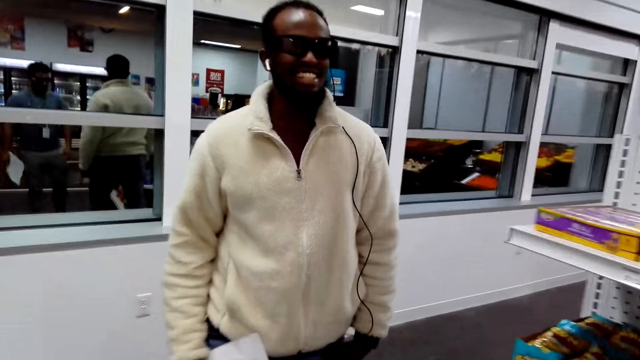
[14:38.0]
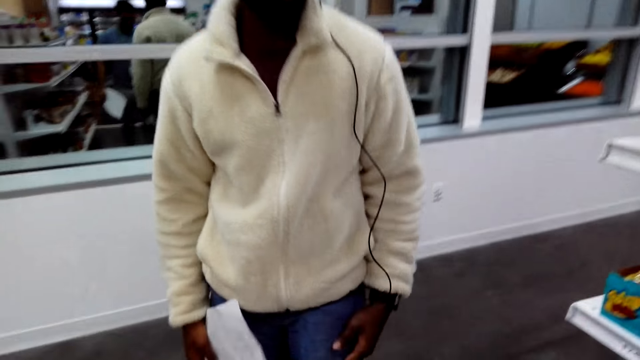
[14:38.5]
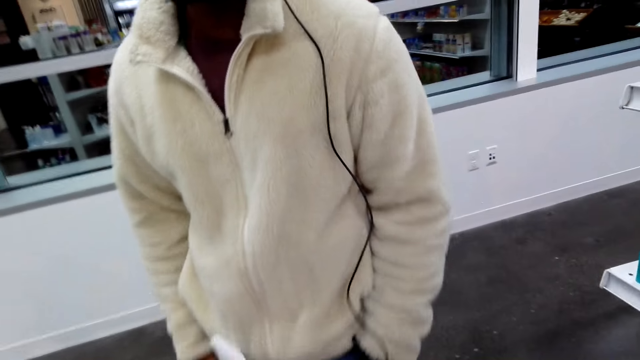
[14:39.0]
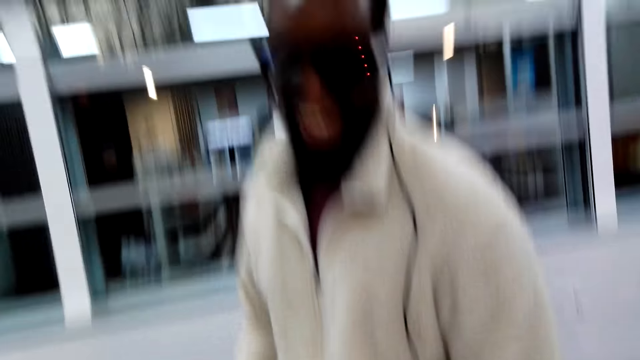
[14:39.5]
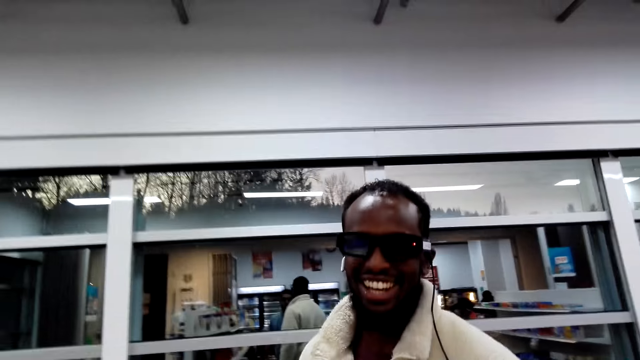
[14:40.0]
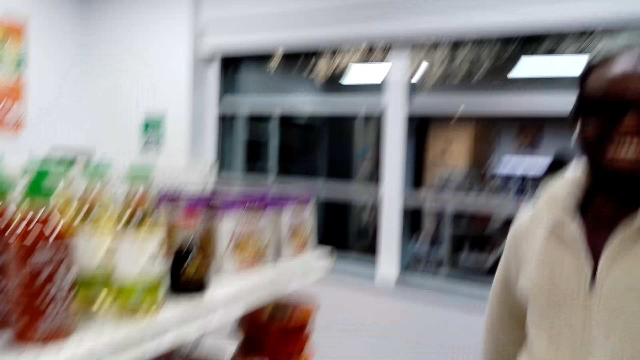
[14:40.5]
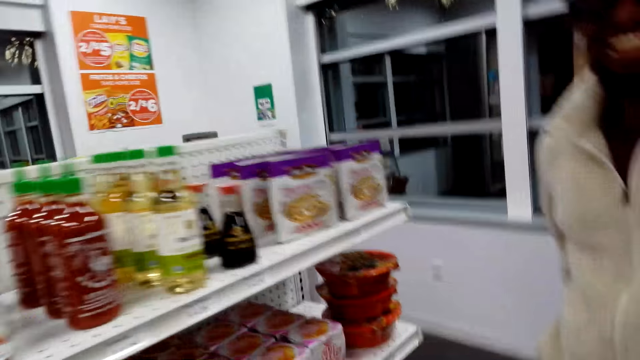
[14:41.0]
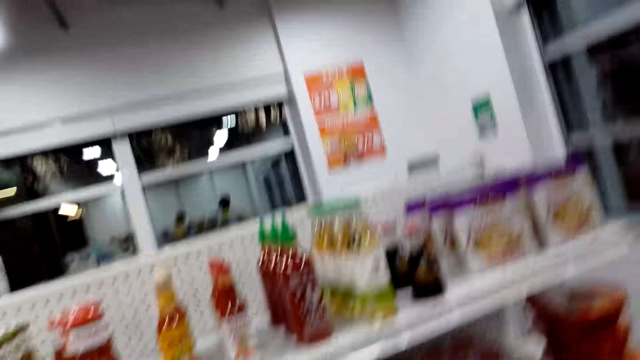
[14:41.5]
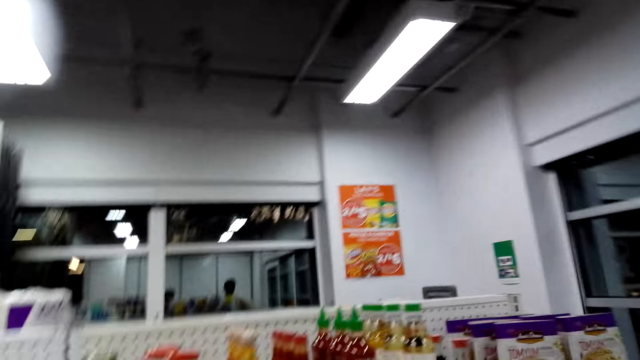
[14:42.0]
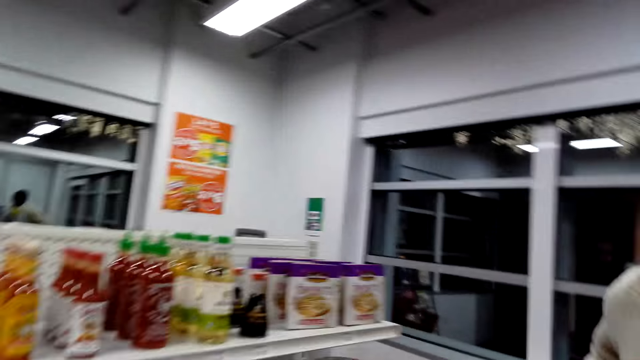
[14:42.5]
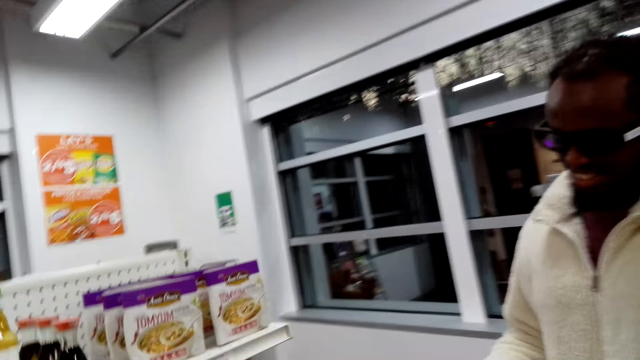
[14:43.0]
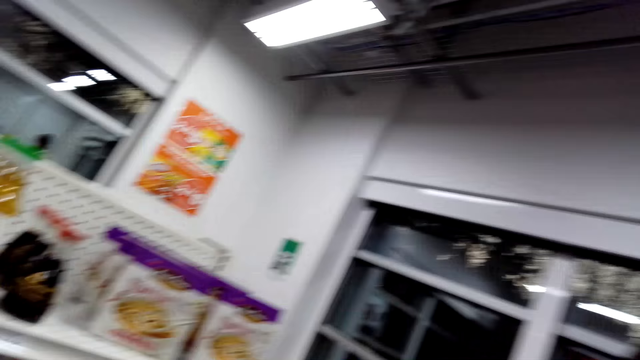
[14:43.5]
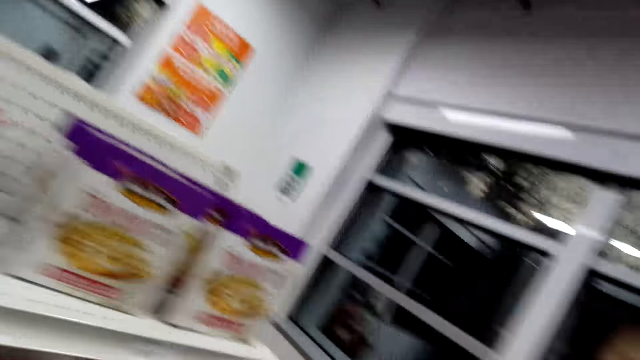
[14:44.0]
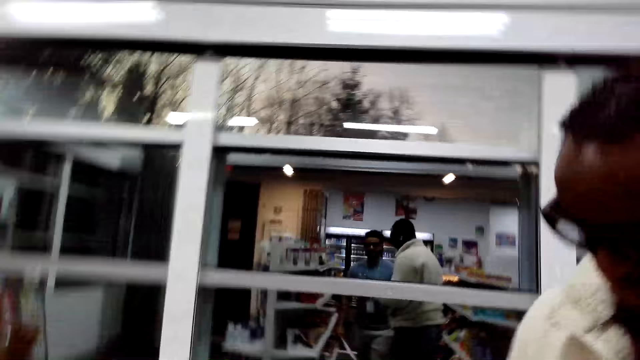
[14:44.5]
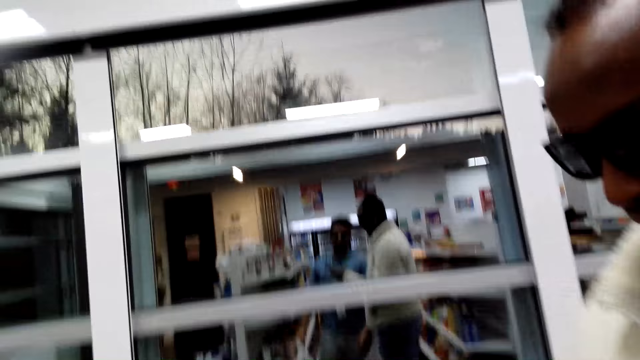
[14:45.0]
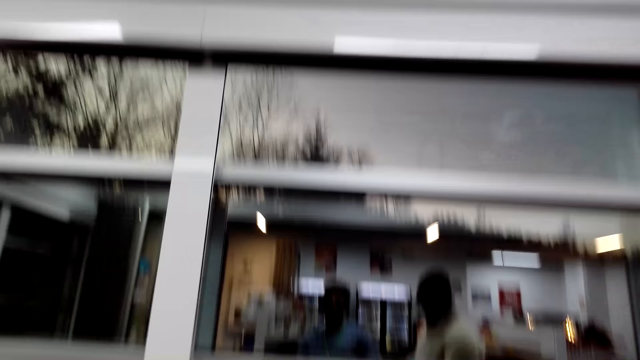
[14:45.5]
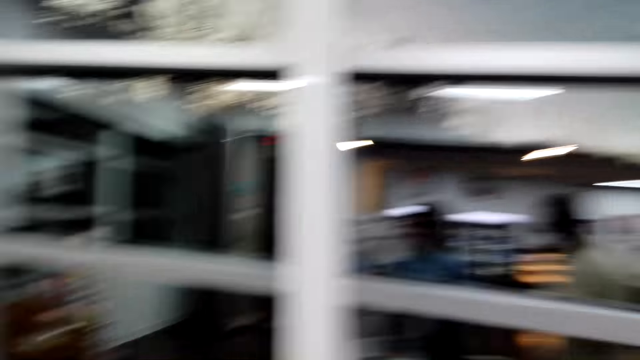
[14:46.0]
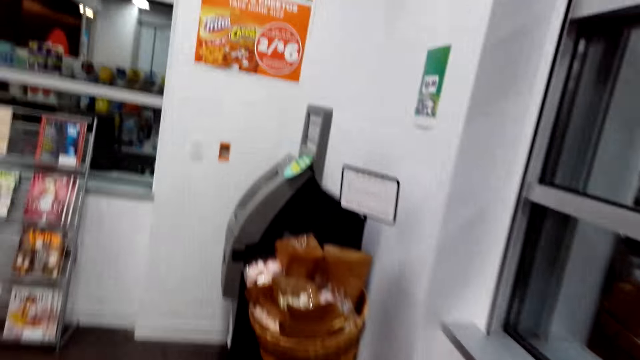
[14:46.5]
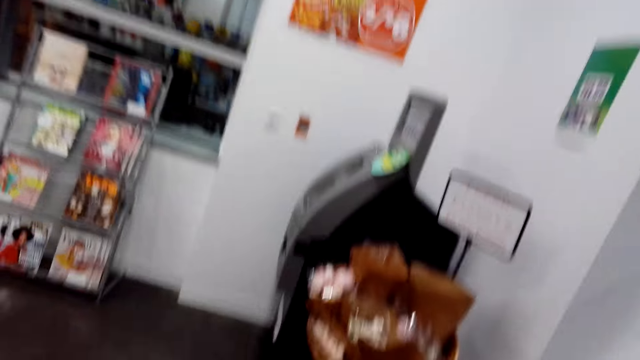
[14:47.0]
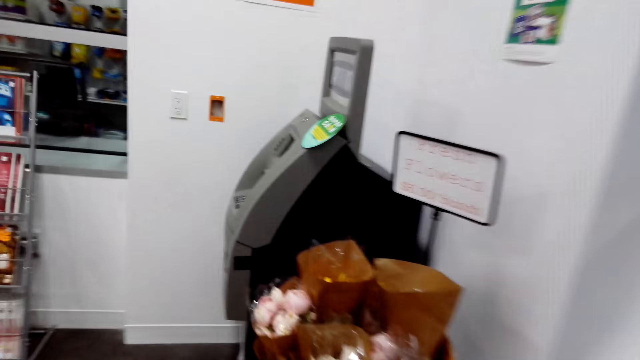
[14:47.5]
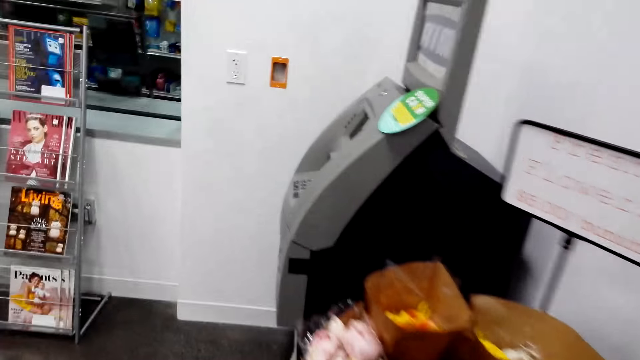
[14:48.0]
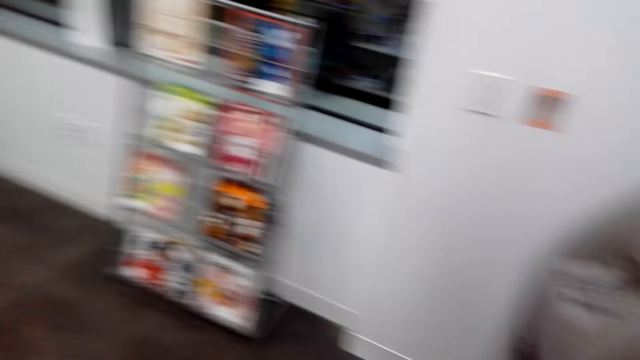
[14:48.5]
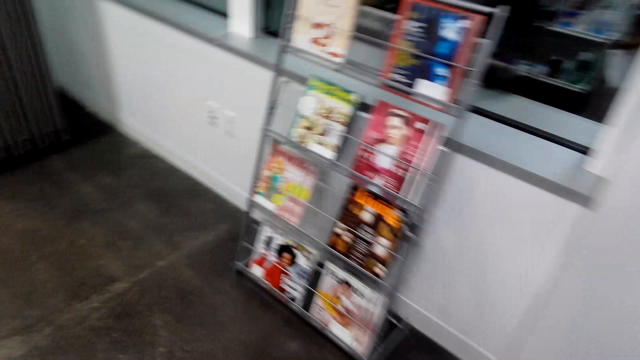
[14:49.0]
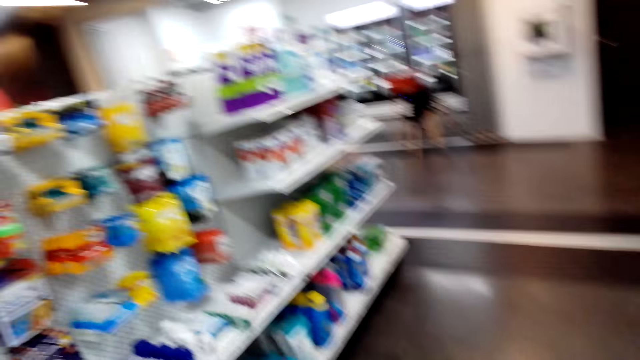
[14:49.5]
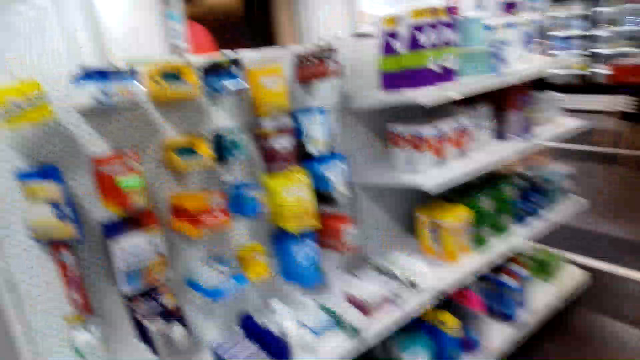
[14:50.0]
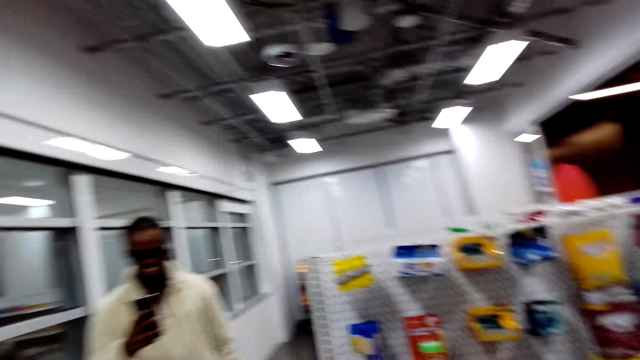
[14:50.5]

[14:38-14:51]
The camera wearer converses with a man. They move around the shop. They walk around the shop. They turn around the shop.

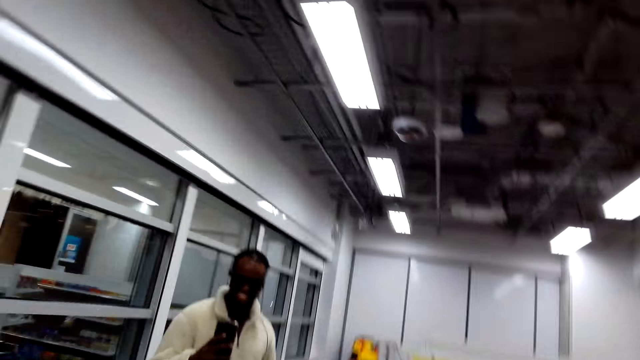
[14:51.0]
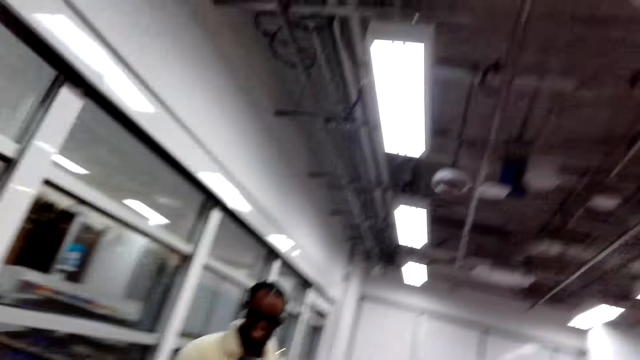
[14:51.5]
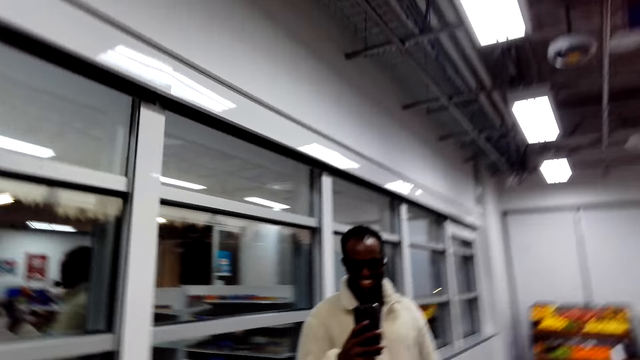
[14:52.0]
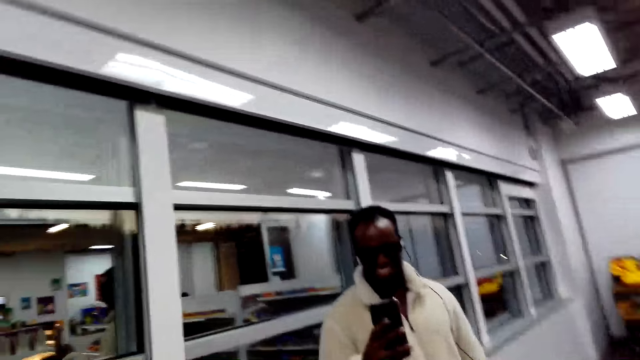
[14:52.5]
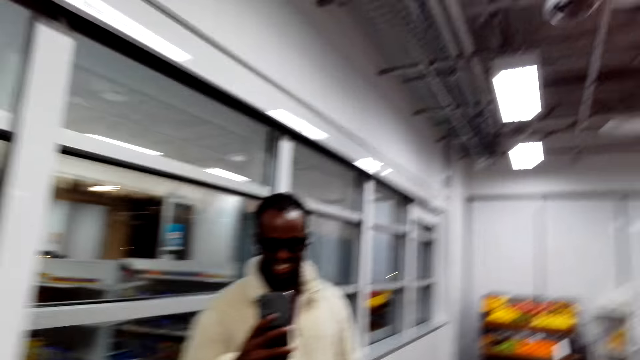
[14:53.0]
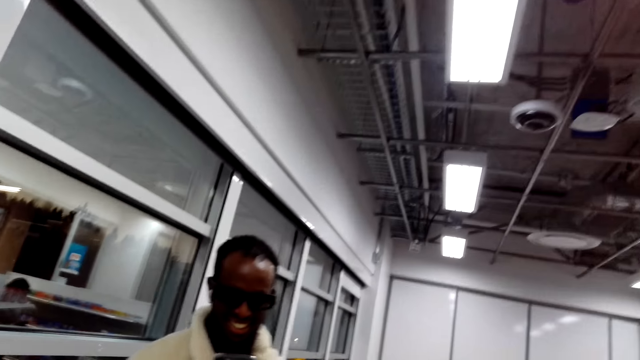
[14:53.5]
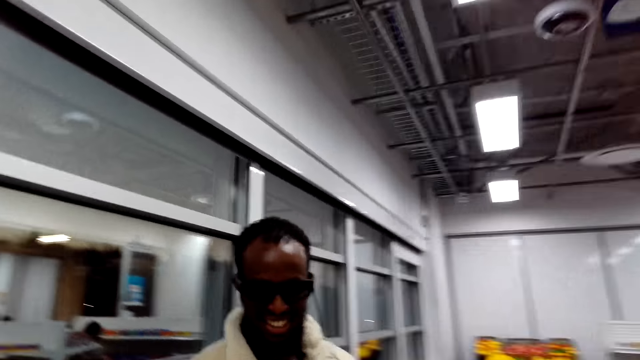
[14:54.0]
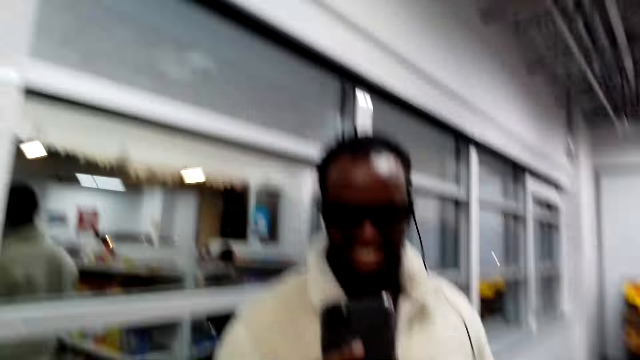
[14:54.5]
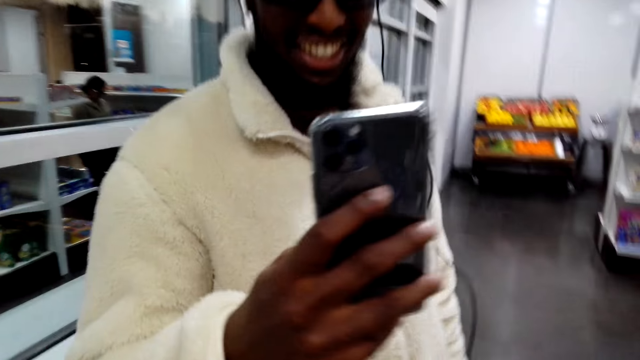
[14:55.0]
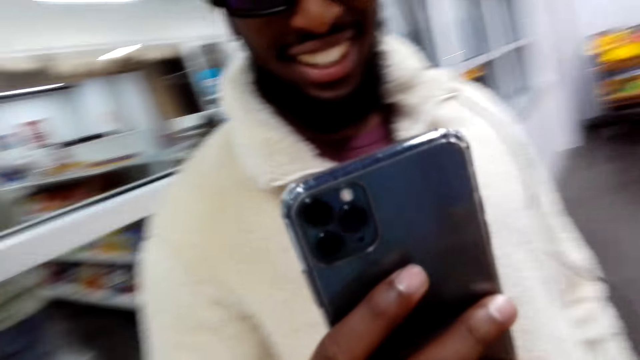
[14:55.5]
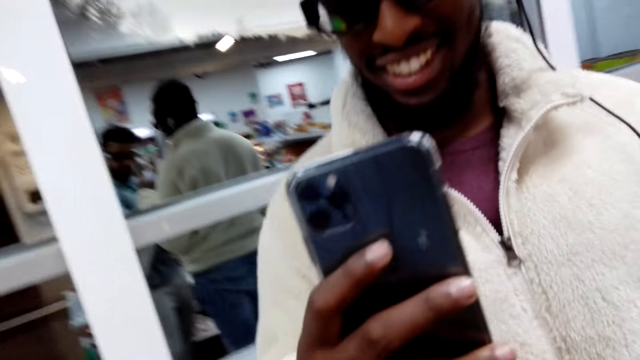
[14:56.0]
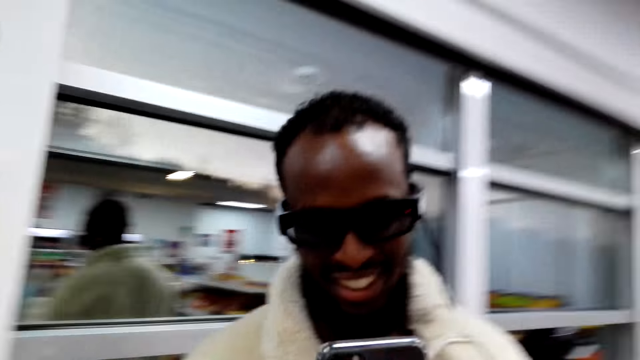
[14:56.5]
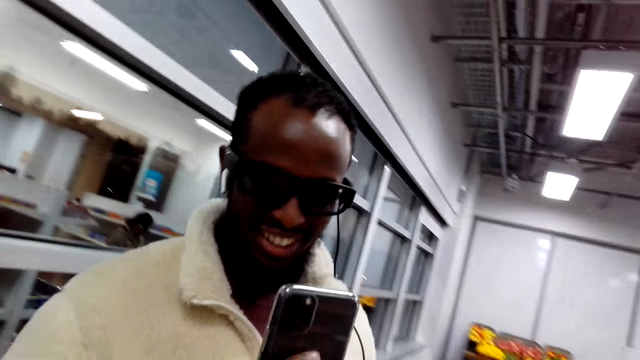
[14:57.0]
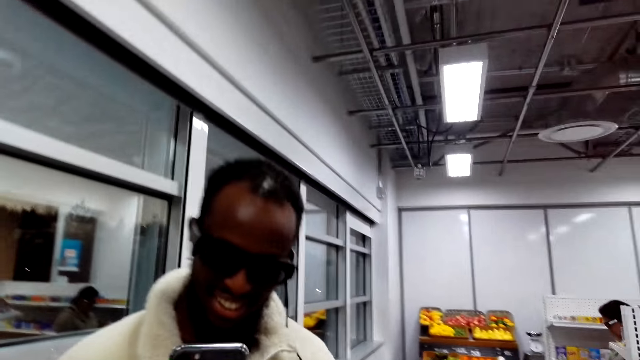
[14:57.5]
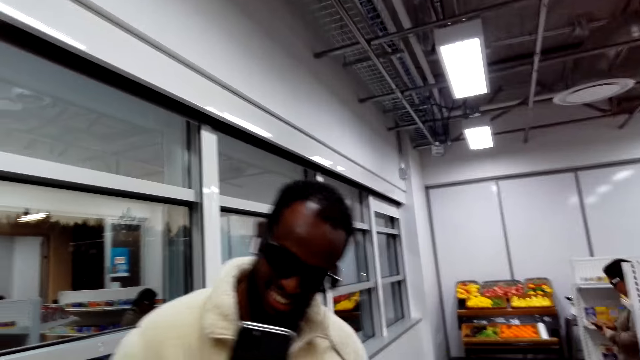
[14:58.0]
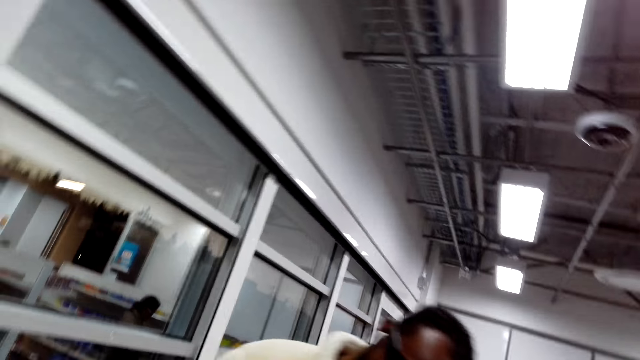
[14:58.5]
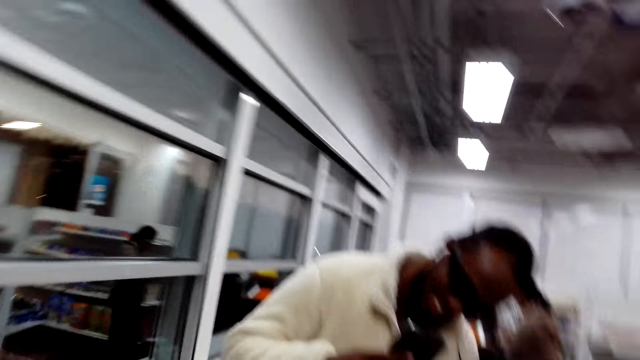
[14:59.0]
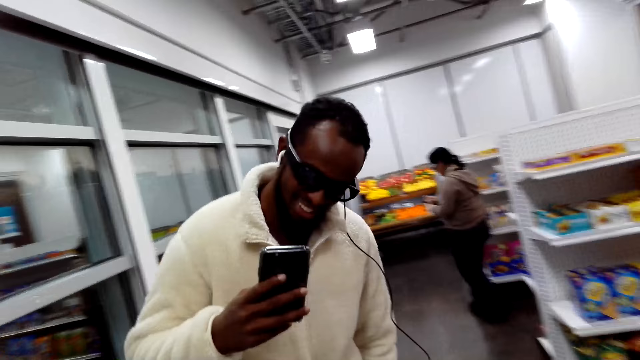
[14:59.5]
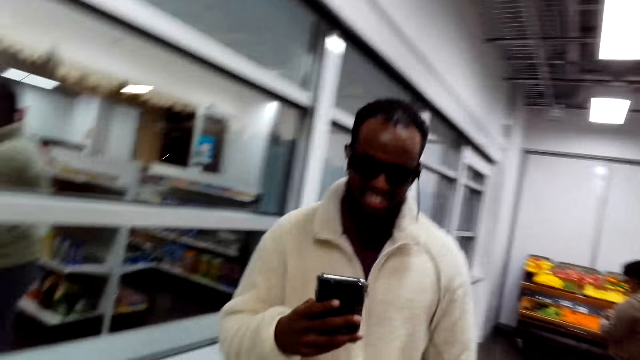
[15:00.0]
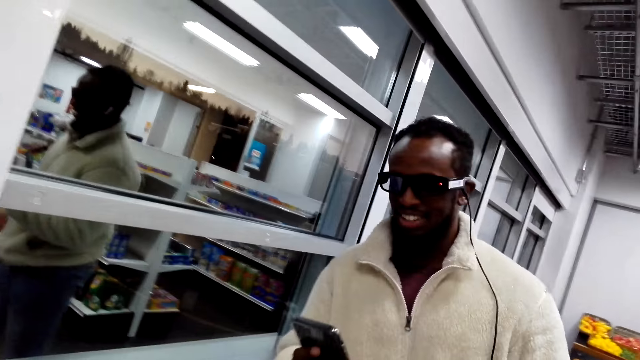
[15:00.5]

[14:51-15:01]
A man takes pictures of the camera wearer. The camera wearer walks forward. The man records a video of the camera wearer with a phone.
